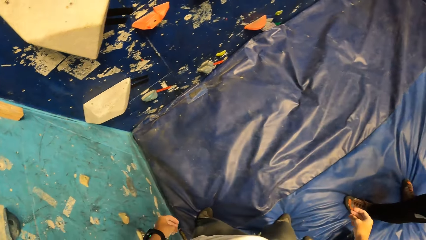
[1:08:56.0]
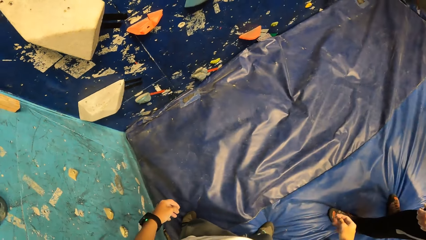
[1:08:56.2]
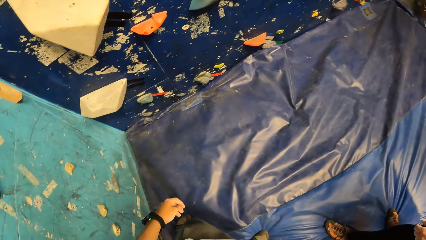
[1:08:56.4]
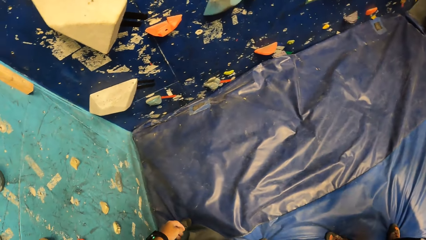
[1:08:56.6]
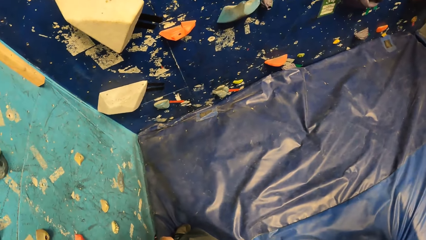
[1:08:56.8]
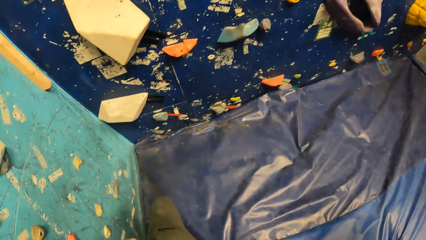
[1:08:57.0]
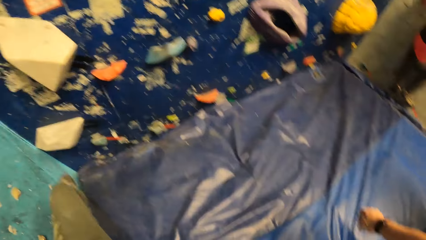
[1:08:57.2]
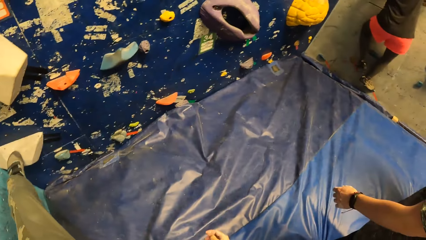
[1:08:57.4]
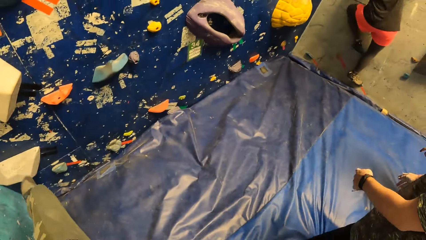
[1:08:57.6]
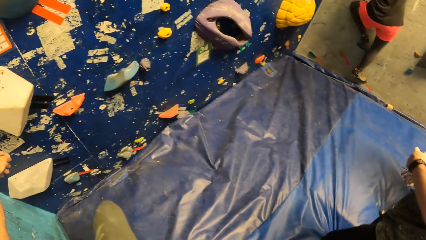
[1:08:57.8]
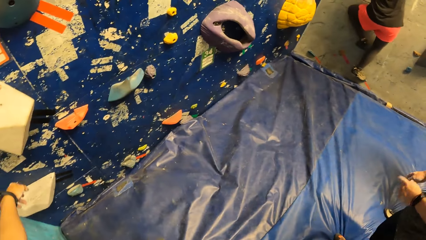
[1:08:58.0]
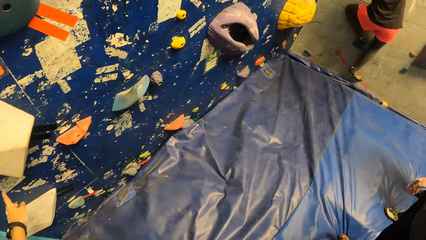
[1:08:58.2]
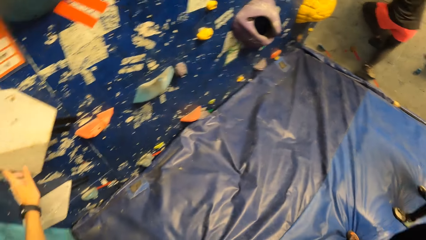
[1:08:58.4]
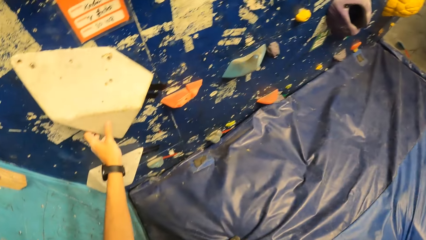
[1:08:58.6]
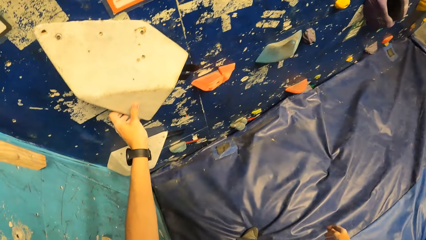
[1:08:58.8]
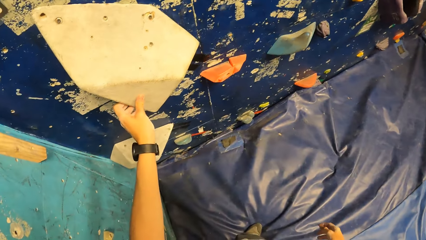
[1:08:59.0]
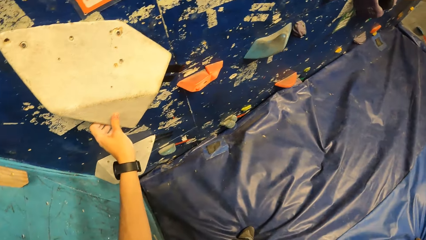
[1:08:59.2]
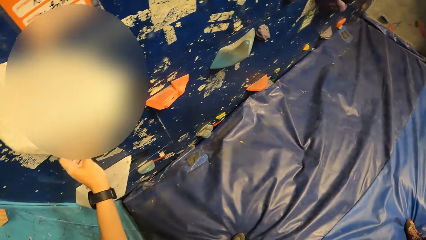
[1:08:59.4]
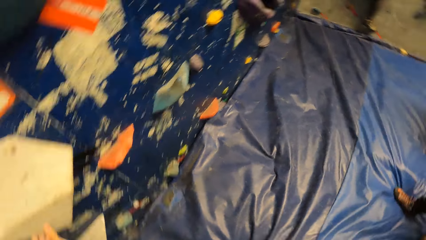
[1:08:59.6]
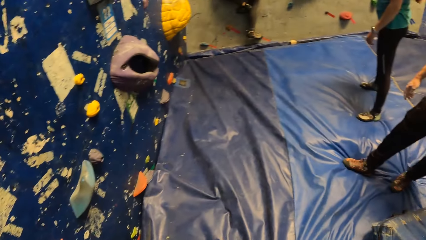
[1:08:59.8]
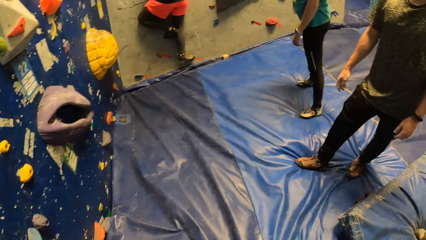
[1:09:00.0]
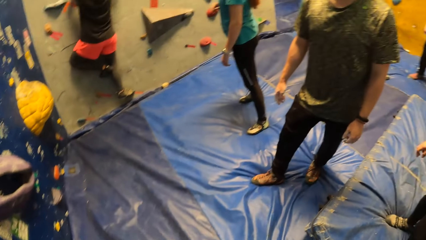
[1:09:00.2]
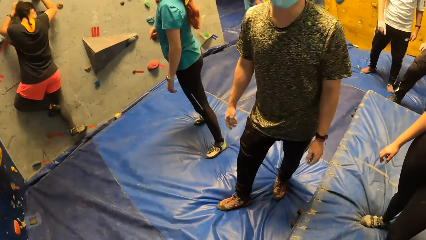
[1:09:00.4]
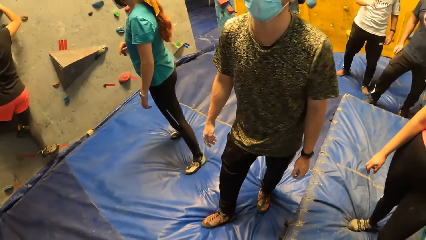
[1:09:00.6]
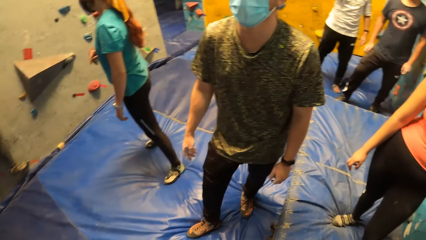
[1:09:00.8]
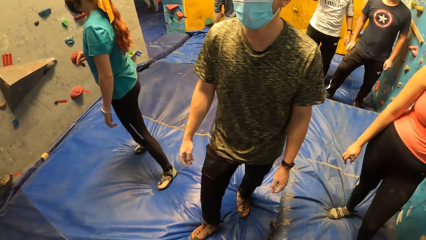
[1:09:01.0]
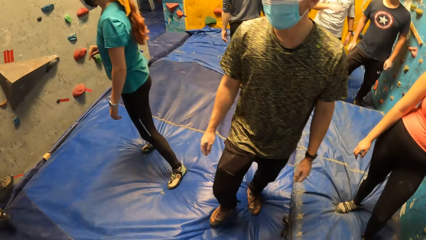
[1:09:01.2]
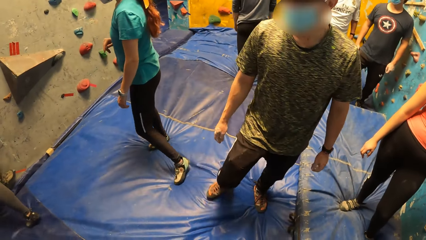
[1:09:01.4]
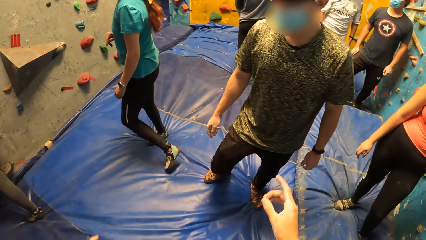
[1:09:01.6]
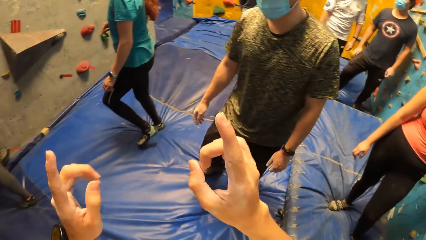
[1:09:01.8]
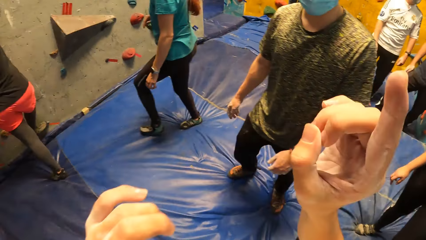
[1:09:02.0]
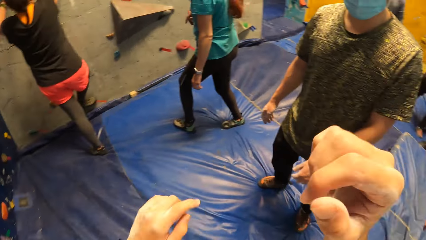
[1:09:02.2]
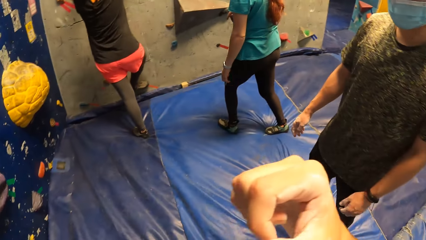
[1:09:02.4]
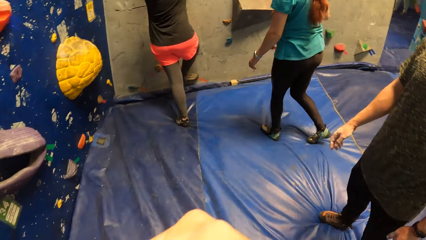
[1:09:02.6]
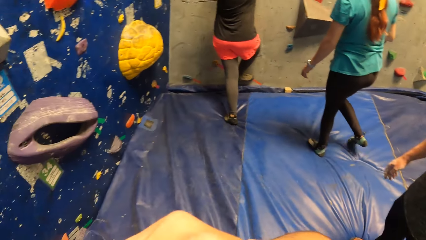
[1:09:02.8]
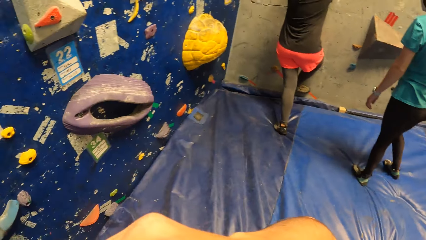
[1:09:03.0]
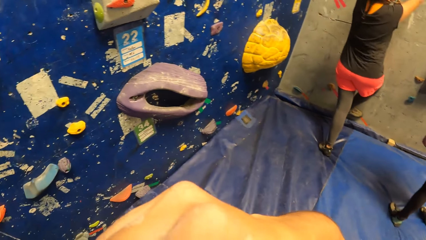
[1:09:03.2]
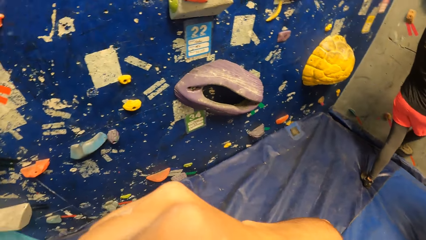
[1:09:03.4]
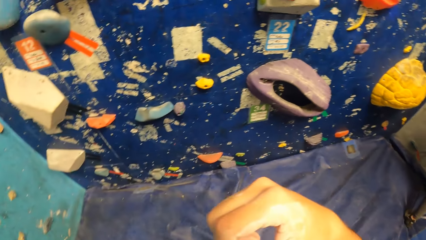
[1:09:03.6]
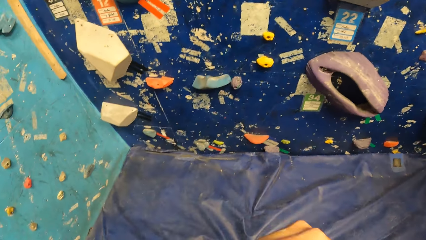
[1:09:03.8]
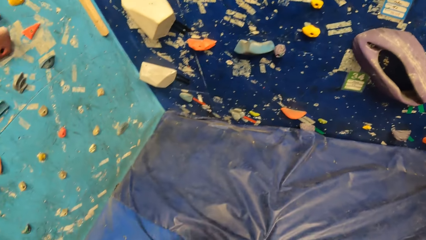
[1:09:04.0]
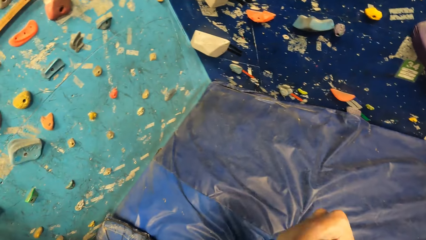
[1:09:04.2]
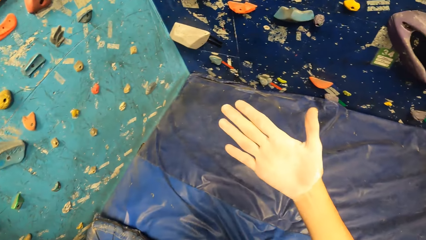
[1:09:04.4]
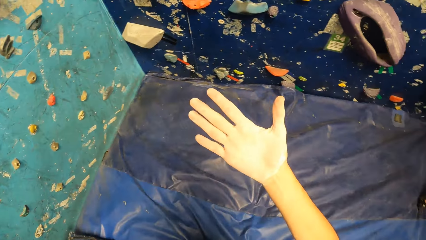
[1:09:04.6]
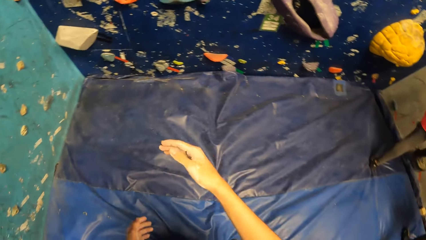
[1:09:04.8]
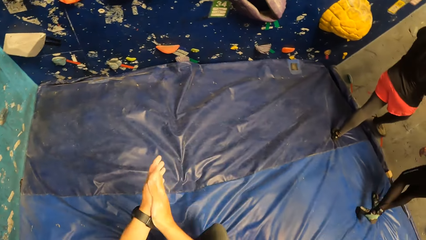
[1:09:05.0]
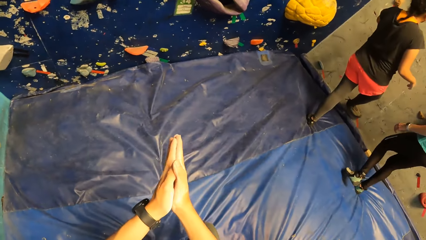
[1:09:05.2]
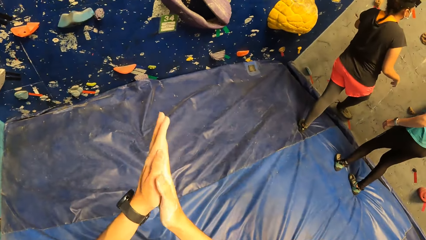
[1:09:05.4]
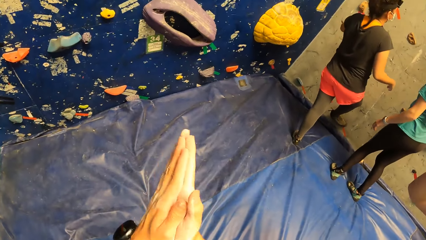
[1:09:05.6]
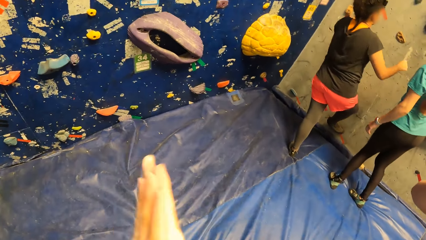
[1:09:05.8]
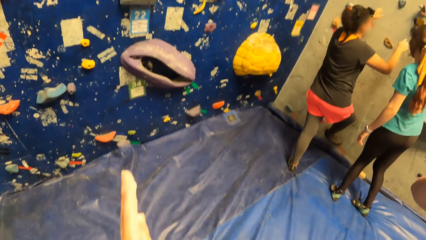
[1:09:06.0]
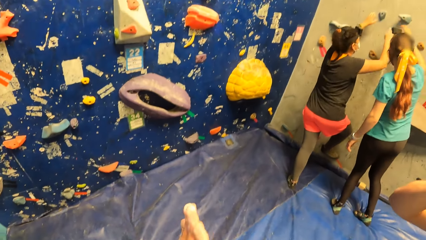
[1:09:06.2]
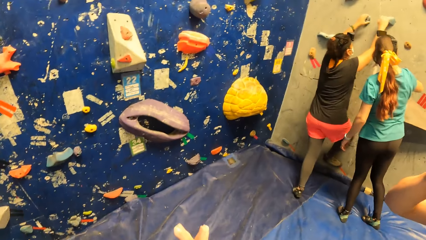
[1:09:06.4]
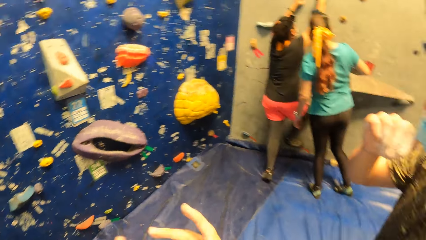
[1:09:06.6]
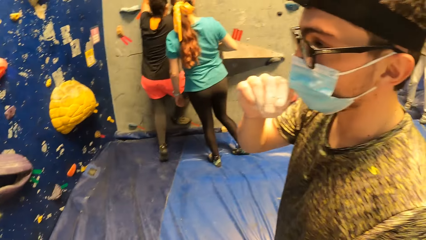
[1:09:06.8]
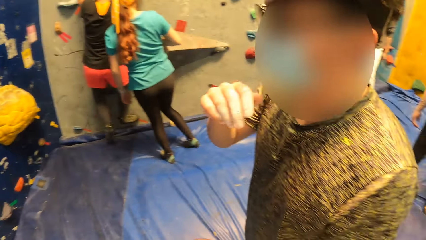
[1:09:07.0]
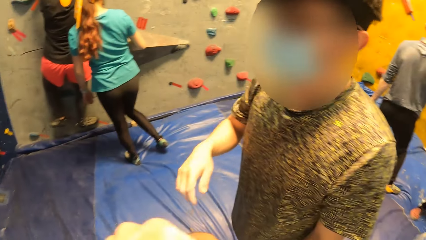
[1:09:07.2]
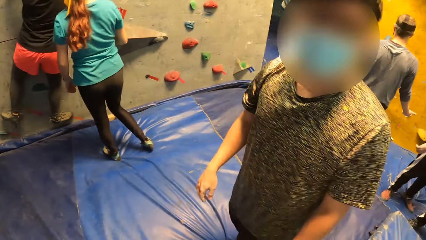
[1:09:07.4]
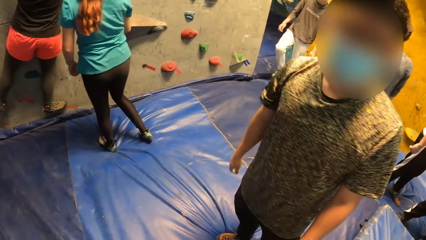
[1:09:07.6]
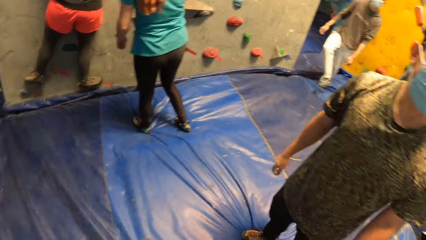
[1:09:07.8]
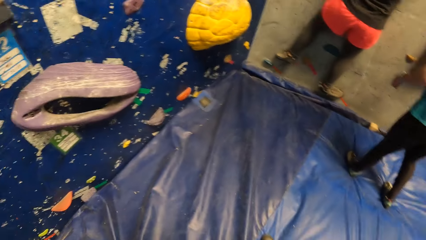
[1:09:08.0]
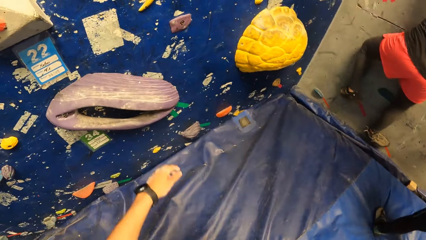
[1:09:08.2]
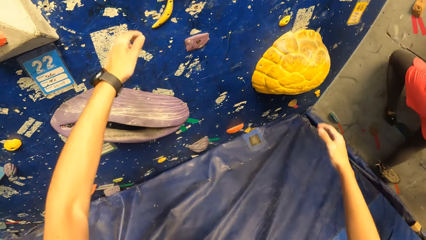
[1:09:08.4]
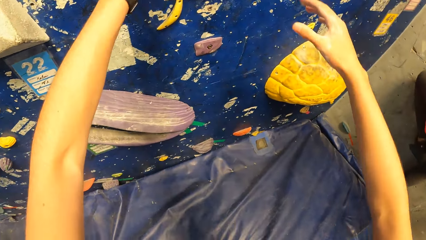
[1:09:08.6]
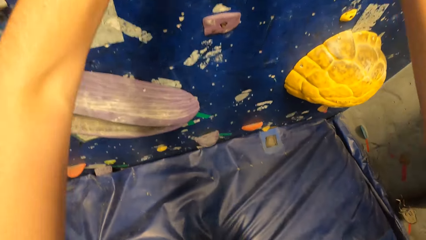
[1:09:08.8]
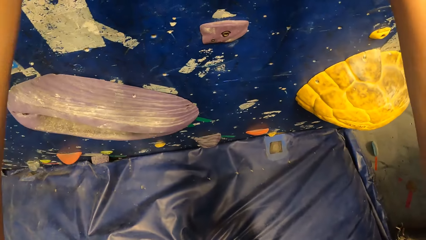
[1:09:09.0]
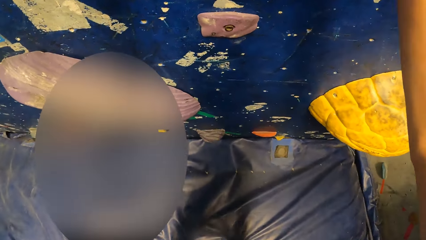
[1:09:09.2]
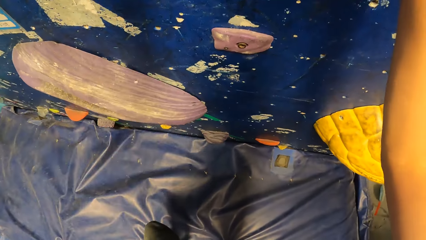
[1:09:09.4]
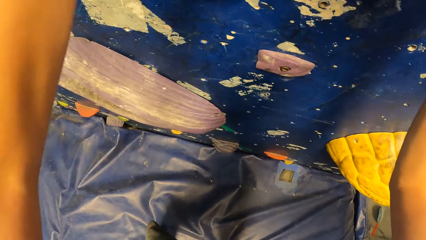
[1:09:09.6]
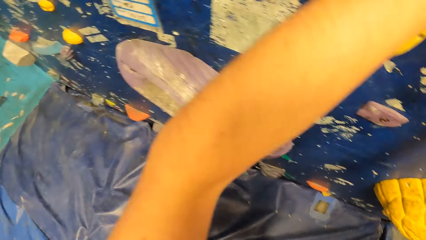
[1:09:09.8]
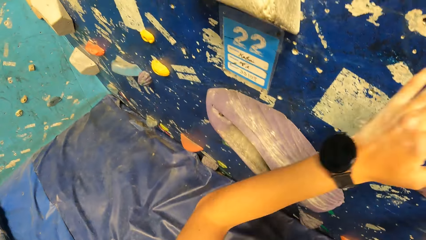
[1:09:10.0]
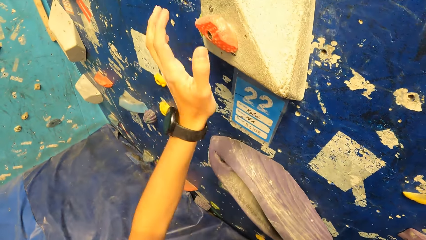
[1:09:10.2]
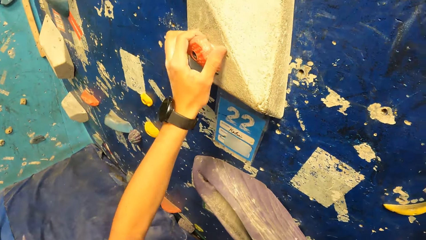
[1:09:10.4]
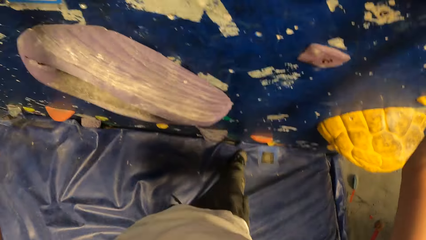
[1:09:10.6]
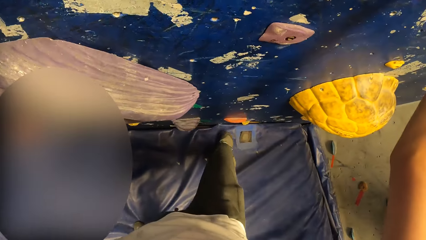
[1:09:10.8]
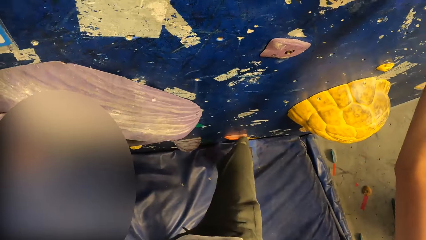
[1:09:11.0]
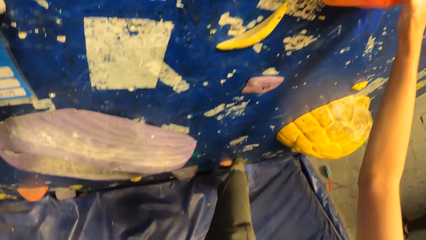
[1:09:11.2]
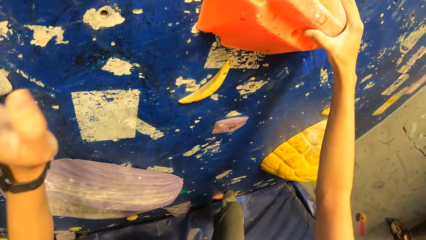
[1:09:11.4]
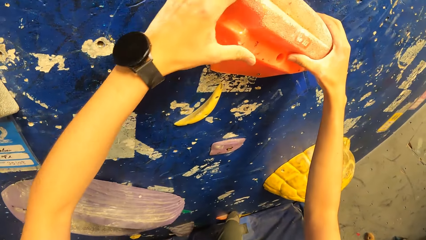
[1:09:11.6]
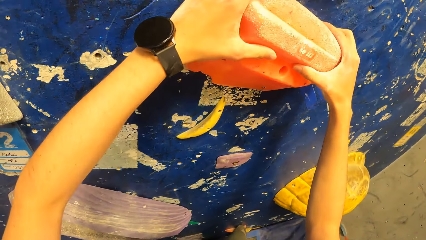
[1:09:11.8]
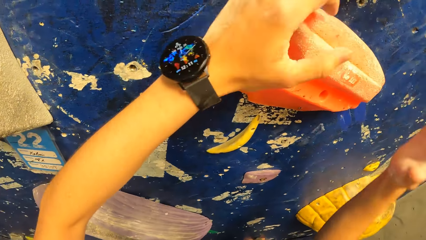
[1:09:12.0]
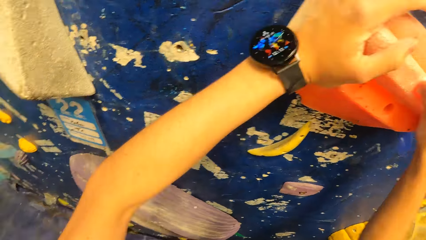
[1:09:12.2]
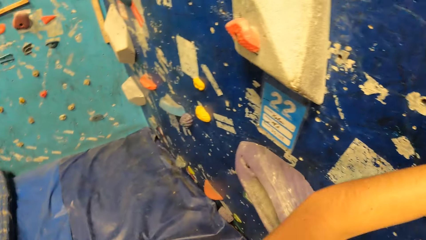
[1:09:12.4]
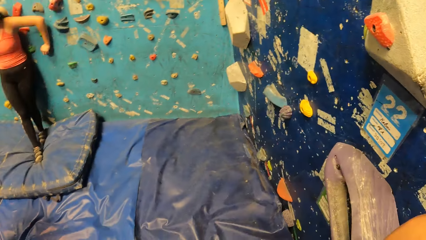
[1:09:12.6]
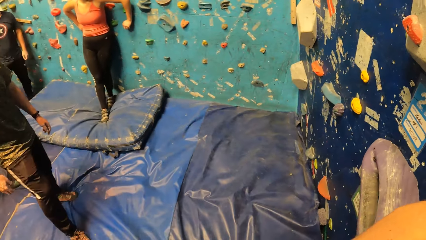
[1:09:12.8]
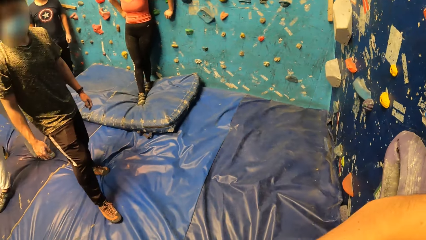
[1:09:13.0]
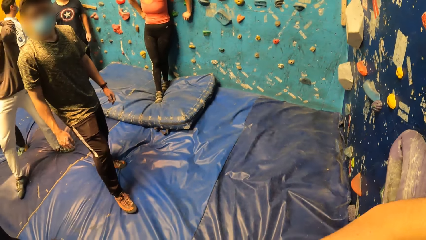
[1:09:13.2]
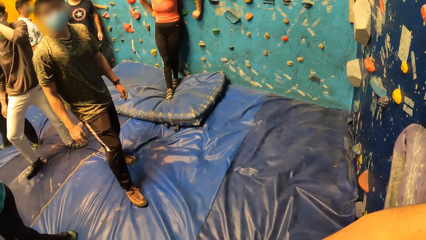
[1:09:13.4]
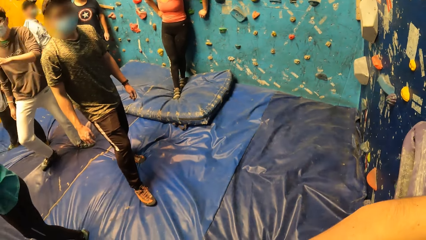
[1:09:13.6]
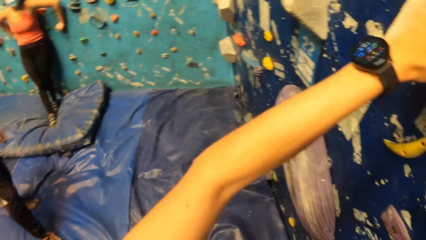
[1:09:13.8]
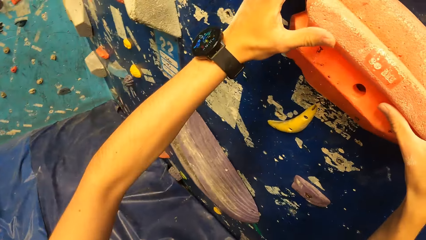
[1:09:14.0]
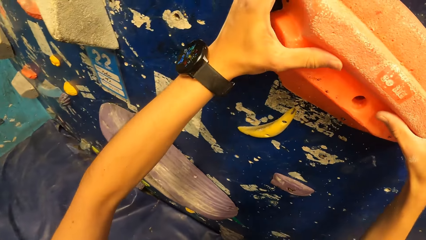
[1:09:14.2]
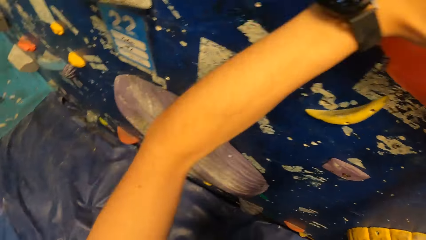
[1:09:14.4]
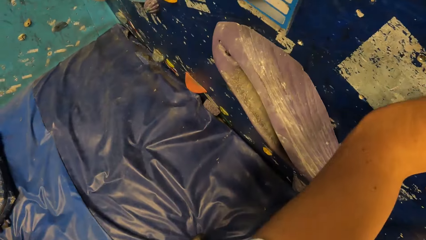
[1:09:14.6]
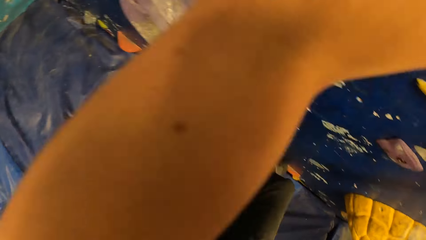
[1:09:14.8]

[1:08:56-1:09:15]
The camera wearer looks around the room. He places his left leg on the rock on the rock wall, and removes his left leg from the rock on the rock wall. A woman climbs the rock wall with both hands. The camera wearer touches the rock on the wall with his left hand. He converses with a man. He claps both hands. The woman climbs the rock wall with both hands. The camera wearer holds the rock on the rock wall with both hands. He climbs on the wall. He holds the rock on the rock wall with his left hand. He places his right leg on the rock on the wall. He holds the rock on the wall with both hands. He removes both hands from the rock on the wall. He holds the rock on the wall with both hands.
